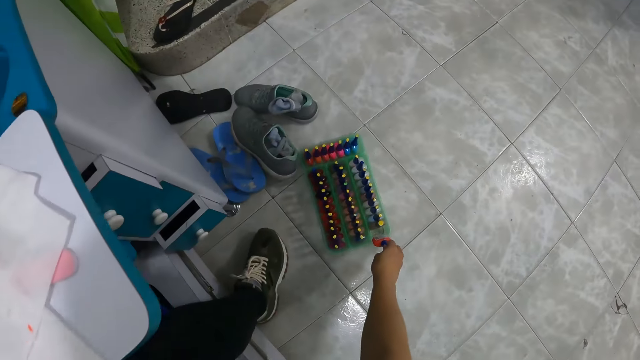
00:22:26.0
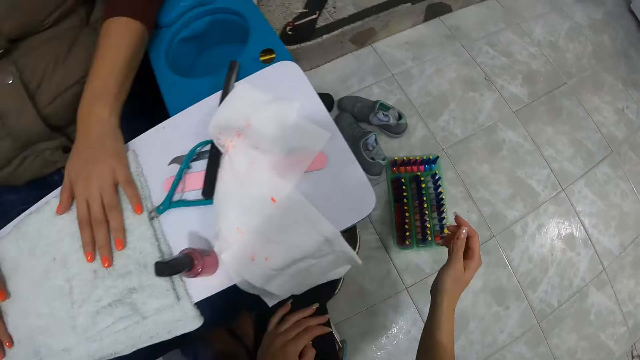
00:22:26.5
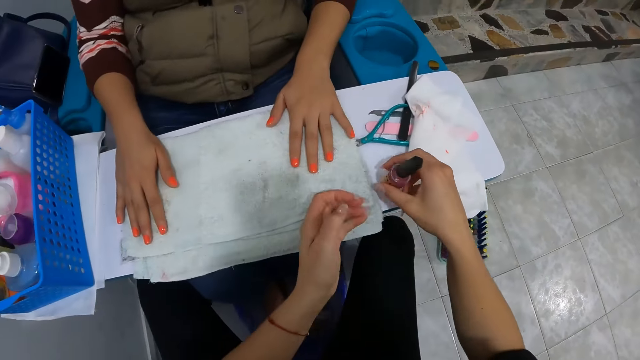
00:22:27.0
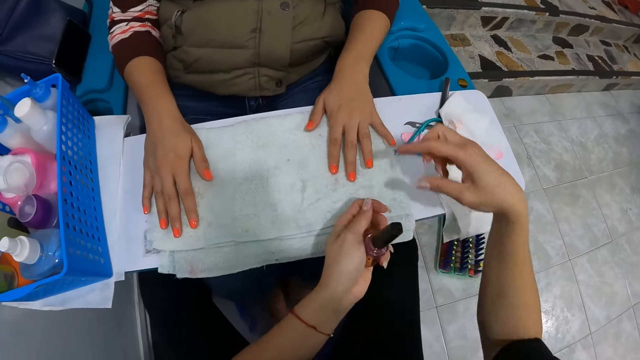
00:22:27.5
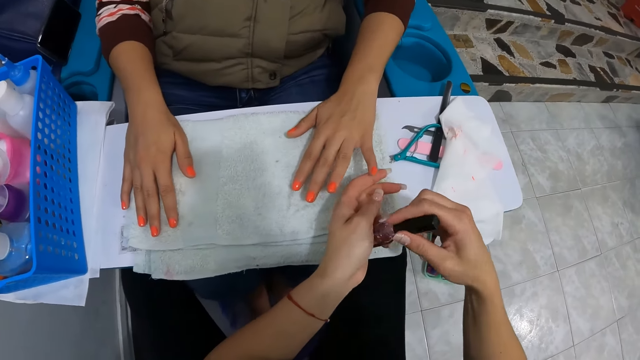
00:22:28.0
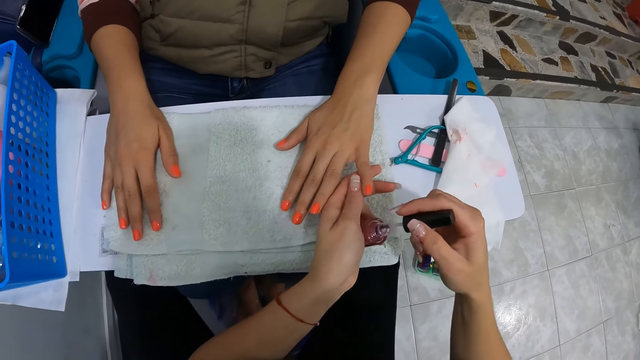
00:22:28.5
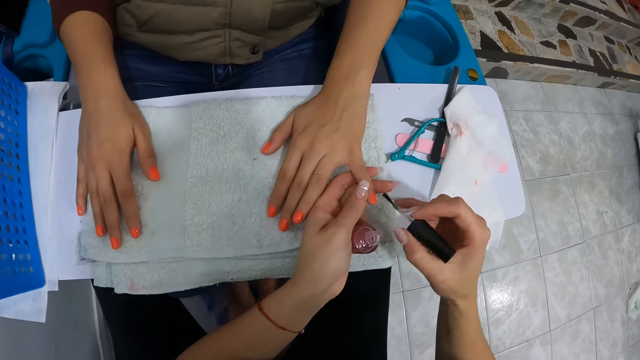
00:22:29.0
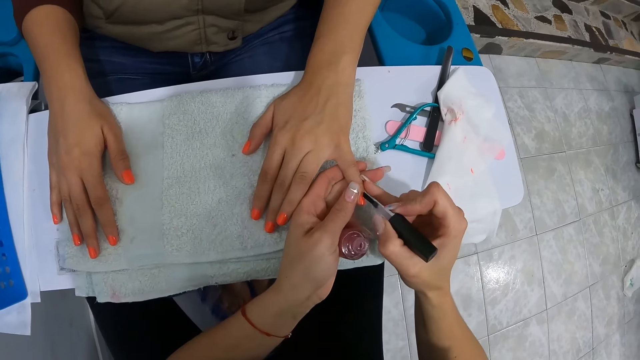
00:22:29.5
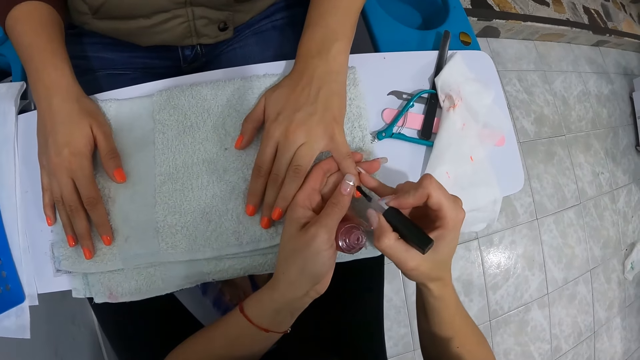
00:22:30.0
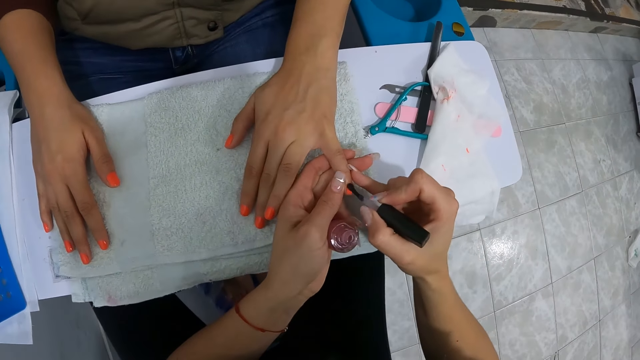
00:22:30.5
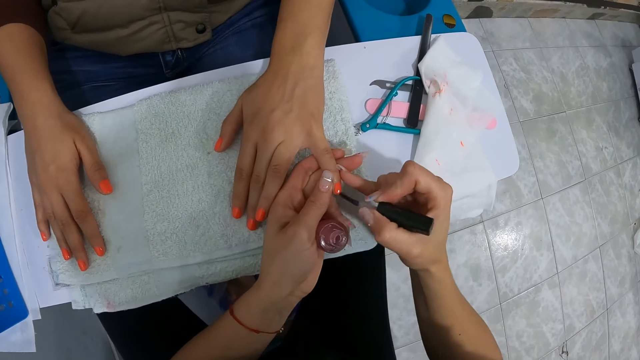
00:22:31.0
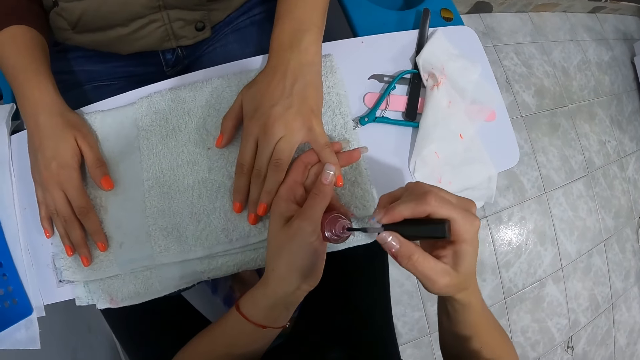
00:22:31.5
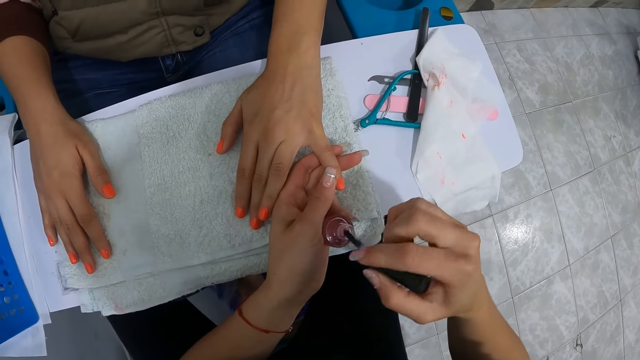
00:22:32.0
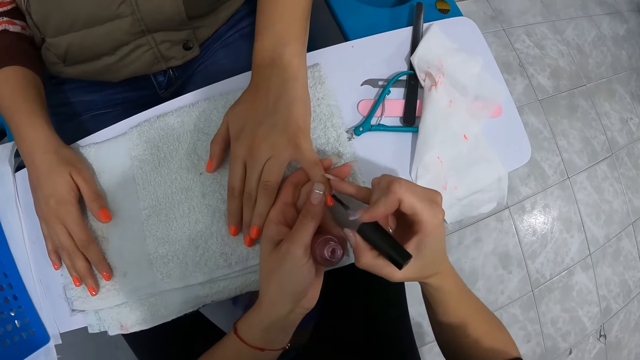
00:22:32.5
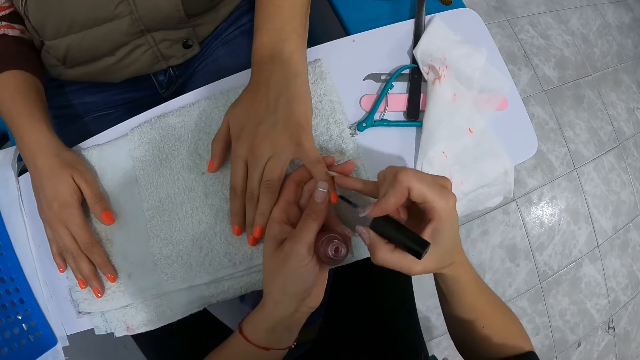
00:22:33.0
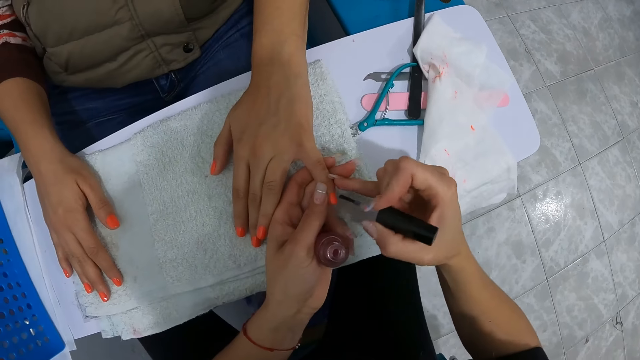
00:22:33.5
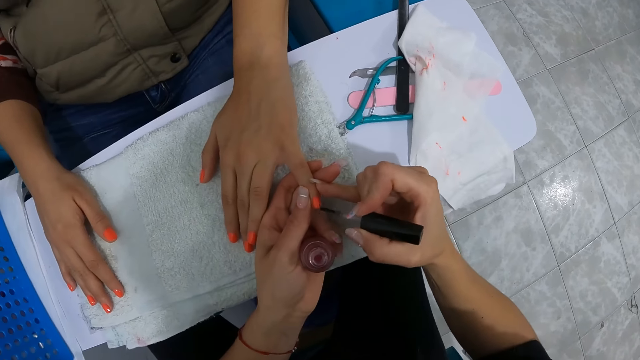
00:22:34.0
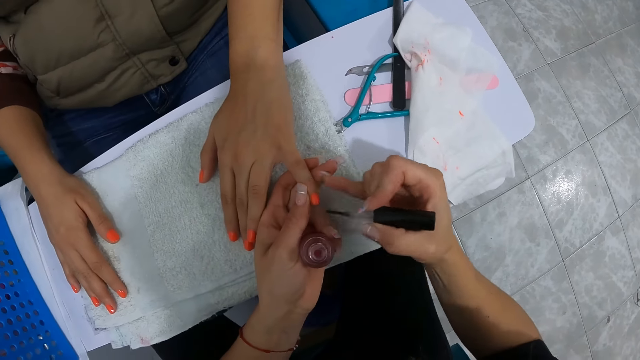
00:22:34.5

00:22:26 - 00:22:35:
The camera wearer keeps the nail polish container on a polish rack on the floor with her right hand. She carries the nail polish from the table with her right hand. She removes the paint brush from the nail polish container with her right hand. She paints the woman's left pinky finger nail with a nail brush in her right hand. She dips the nail paint brush into the nail polish container with her right hand. She paints the woman's left pinky finger nail with the nail brush in her right hand.

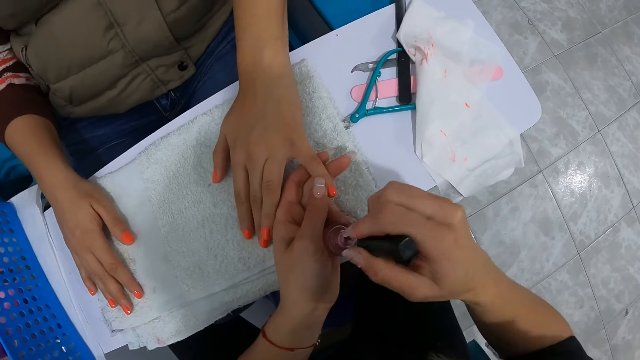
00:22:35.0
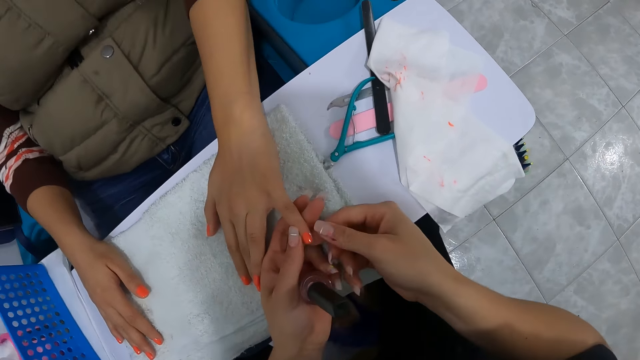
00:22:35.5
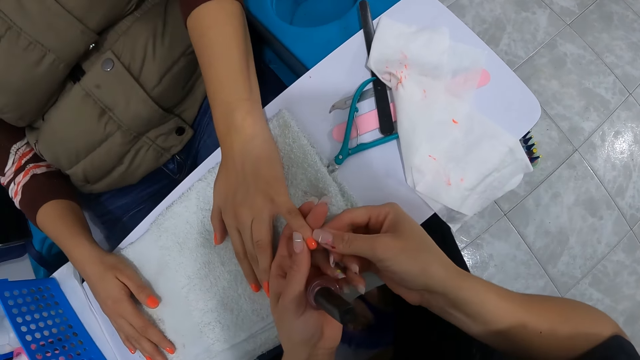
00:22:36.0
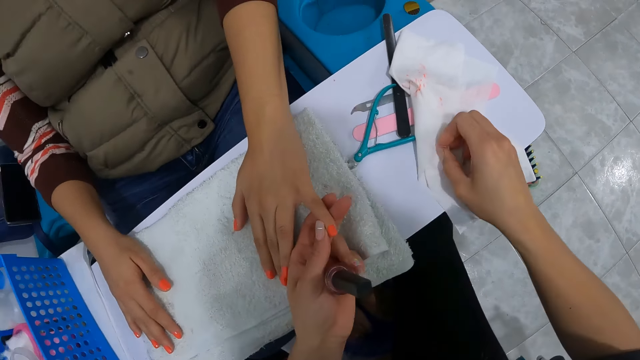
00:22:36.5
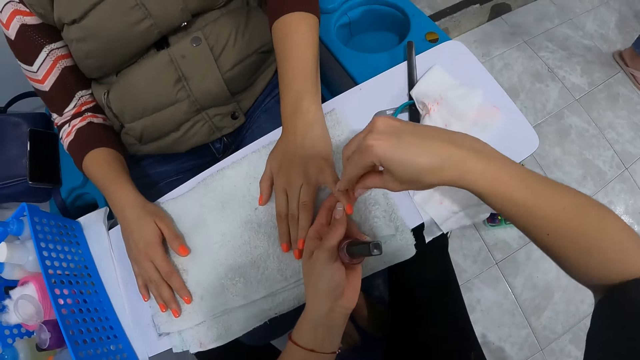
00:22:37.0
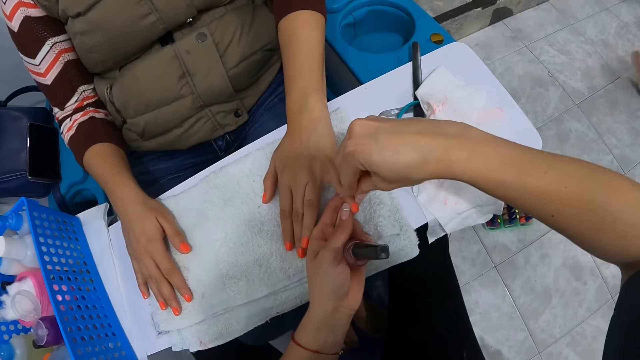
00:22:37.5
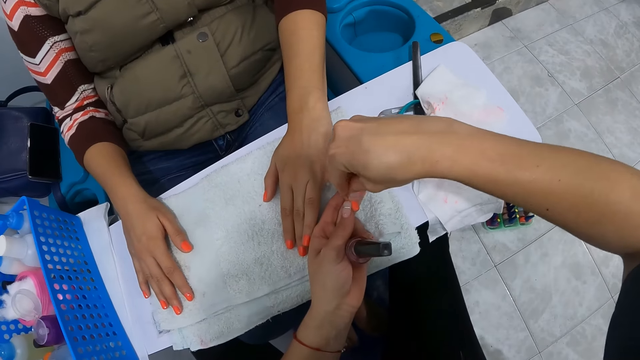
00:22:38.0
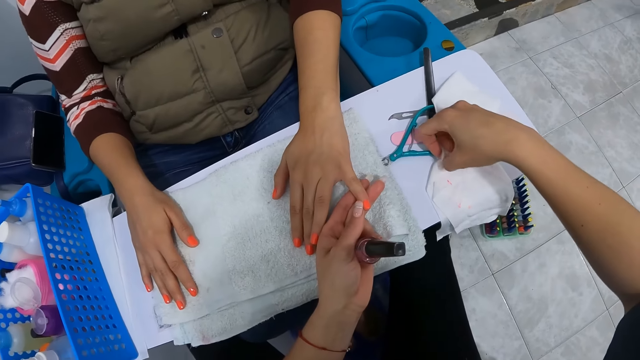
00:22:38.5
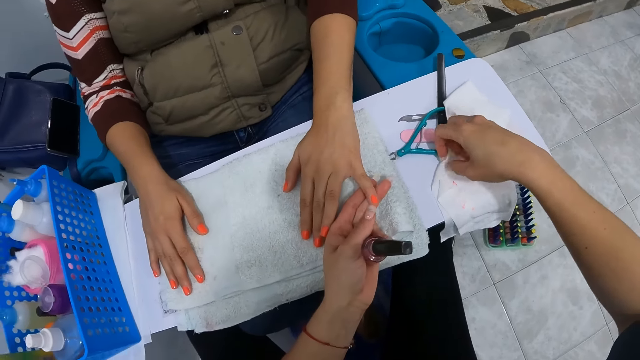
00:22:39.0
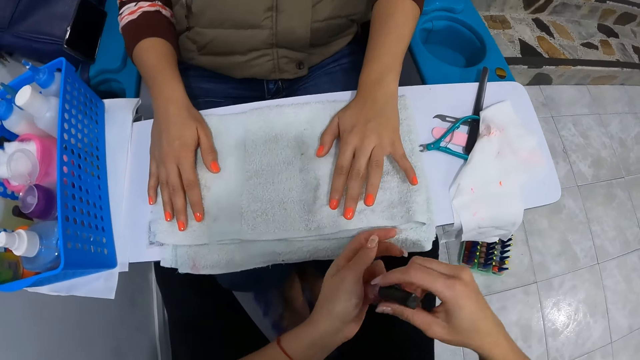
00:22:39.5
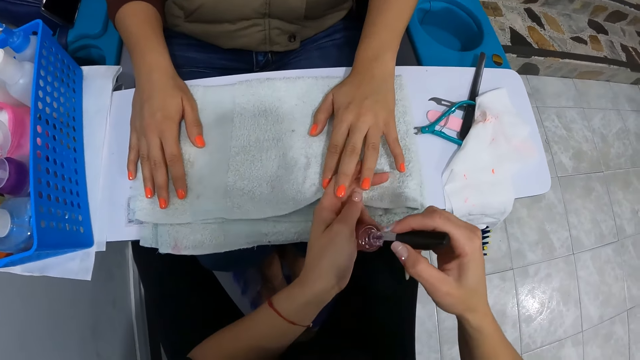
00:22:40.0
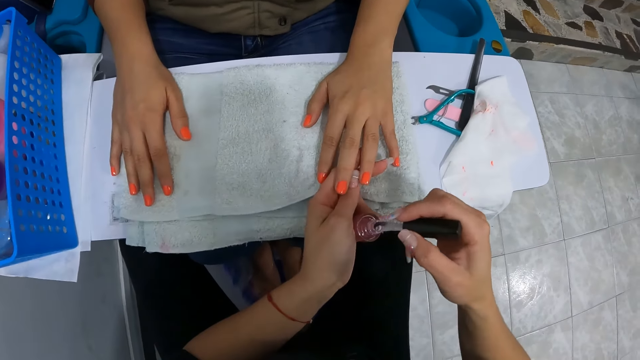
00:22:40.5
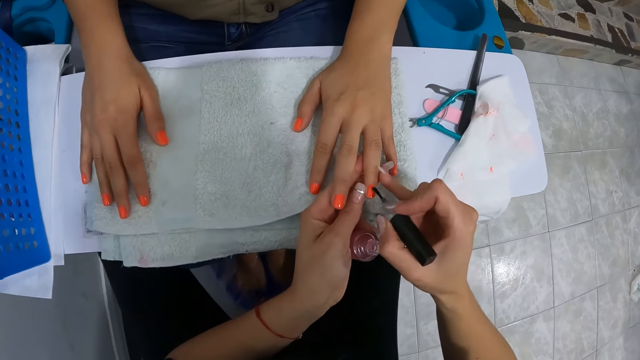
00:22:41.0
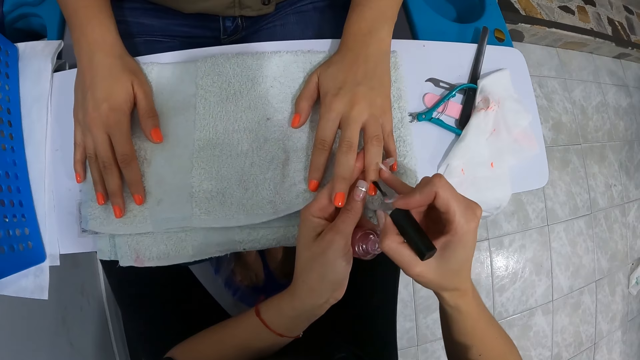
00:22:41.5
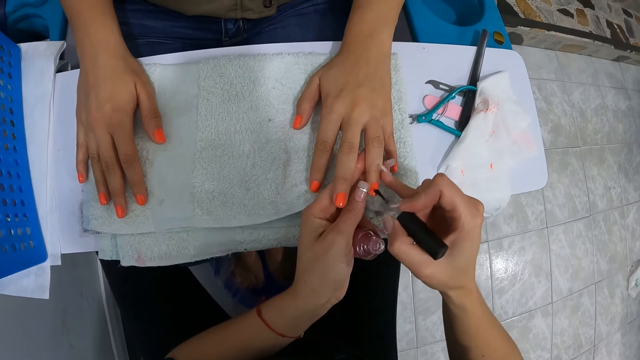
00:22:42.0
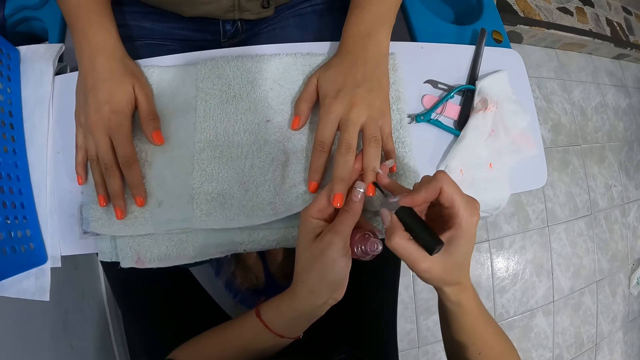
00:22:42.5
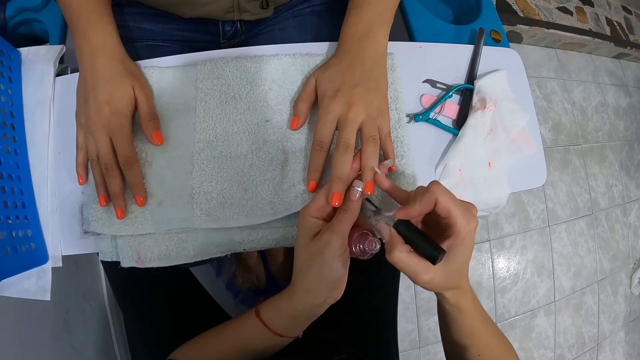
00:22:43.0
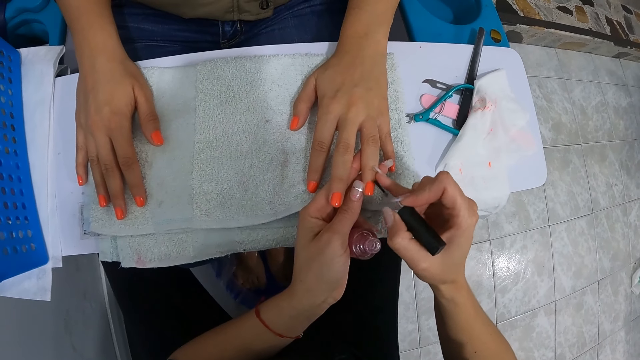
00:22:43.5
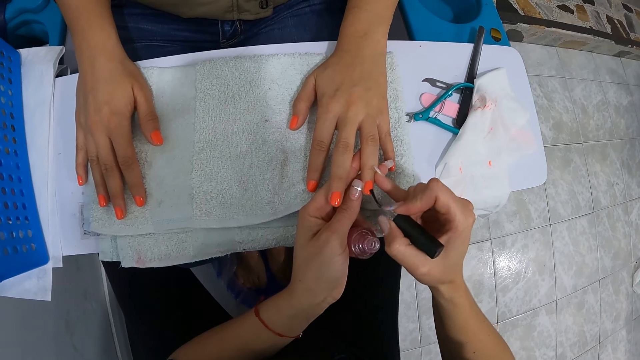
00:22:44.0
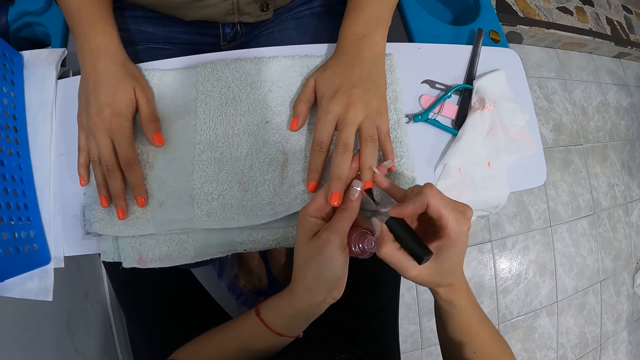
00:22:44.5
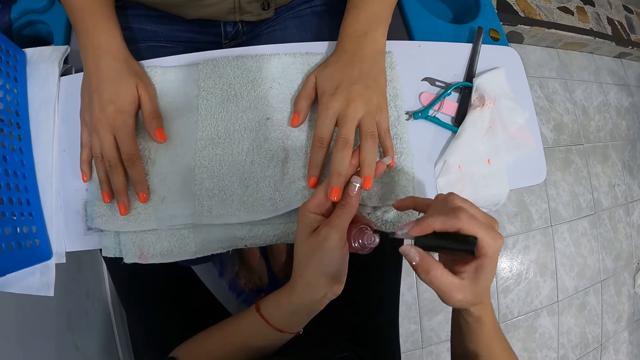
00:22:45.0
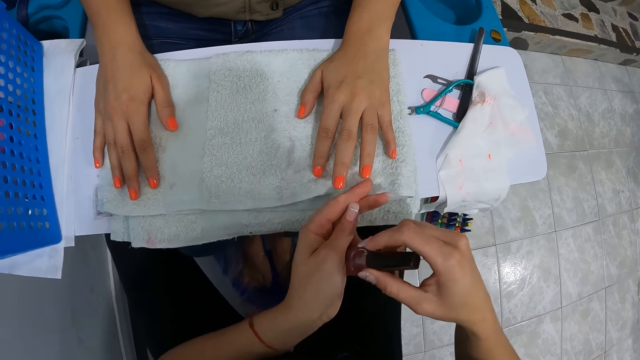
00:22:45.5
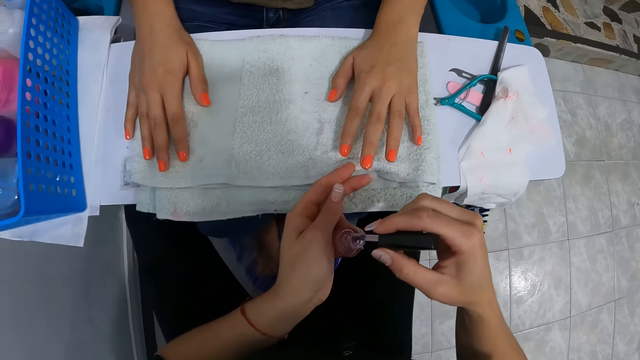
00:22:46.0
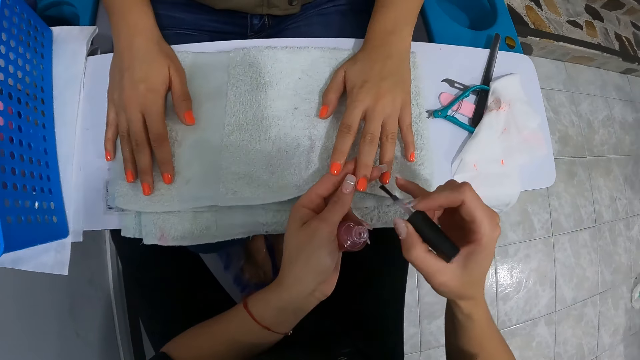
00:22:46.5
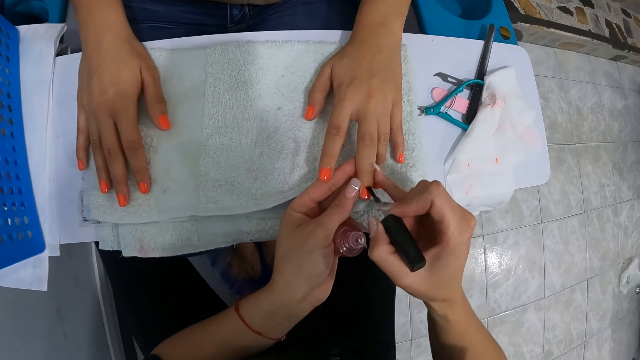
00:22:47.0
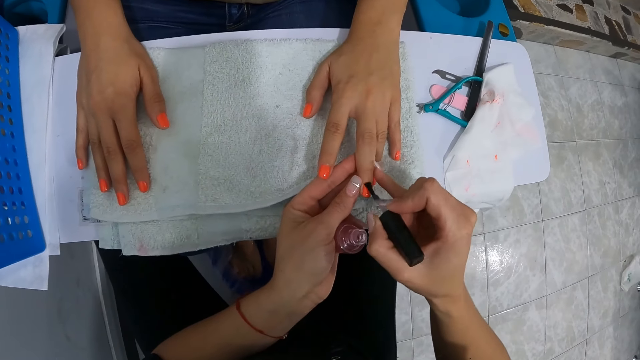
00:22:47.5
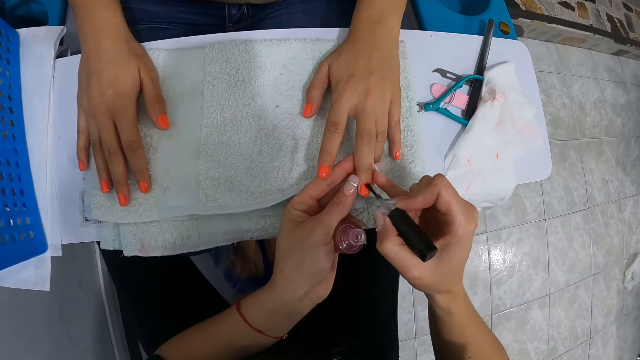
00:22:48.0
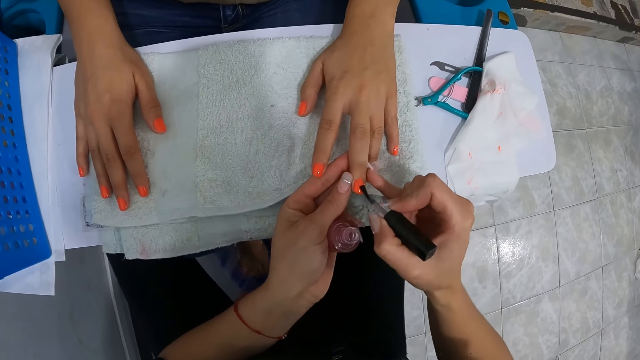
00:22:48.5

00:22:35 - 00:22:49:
The camera wearer puts the nail brush into the nail polish container with her right hand. She removes extra polish. She cleans her right thumb finger nail on the tissue paper on the table. She cleans the left pinky nail with her right thumb finger nail. She cleans her right thumb finger nail on the tissue paper on the table. She removes the paint brush from the nail polish container with her right hand. She paints the woman's left ring finger nail with the nail brush in her right hand. She puts the nail polish brush into the nail polish container. She scoops nail polish. She applies nail polish to another woman's middle finger with the nail polish brush in her right hand.
